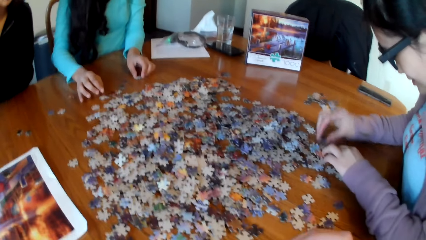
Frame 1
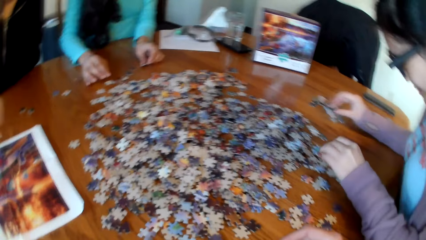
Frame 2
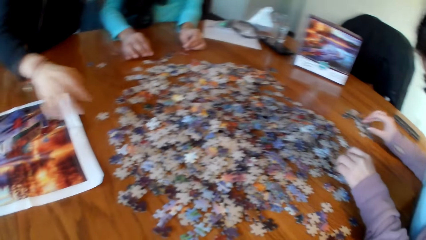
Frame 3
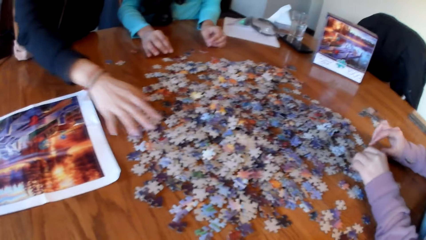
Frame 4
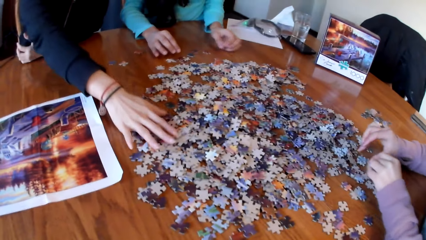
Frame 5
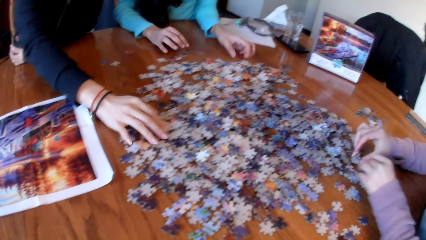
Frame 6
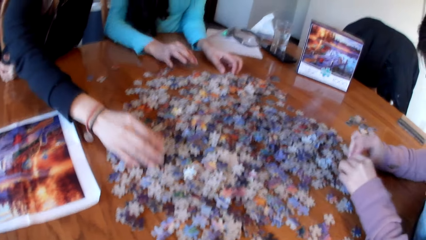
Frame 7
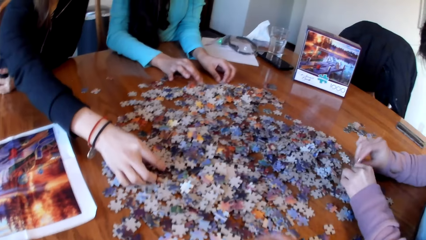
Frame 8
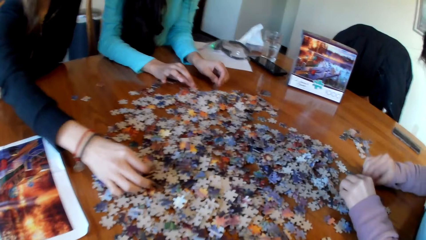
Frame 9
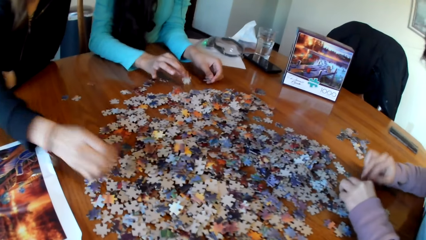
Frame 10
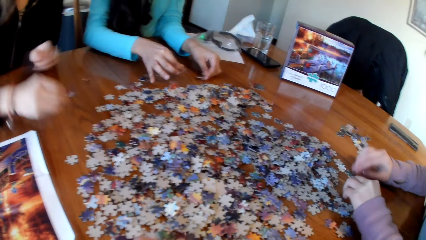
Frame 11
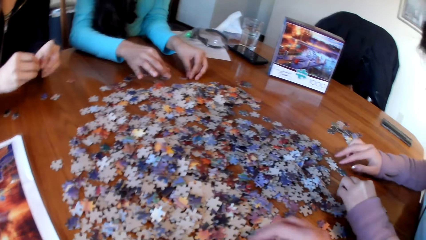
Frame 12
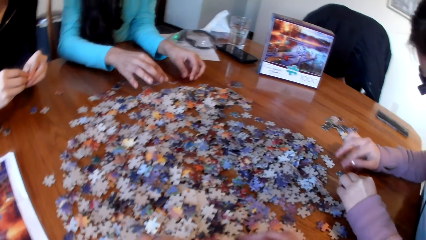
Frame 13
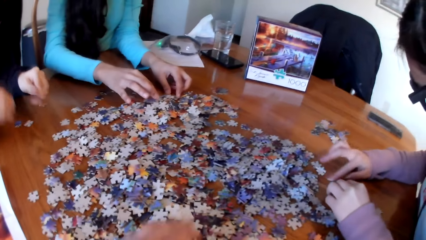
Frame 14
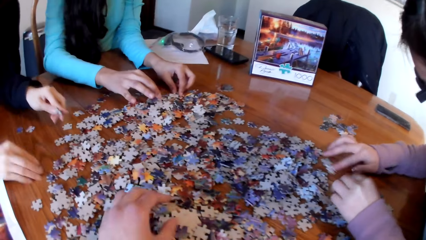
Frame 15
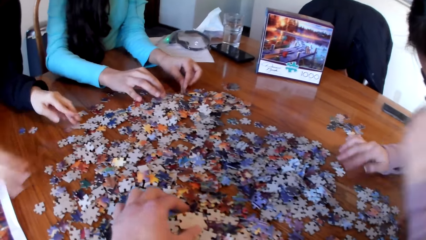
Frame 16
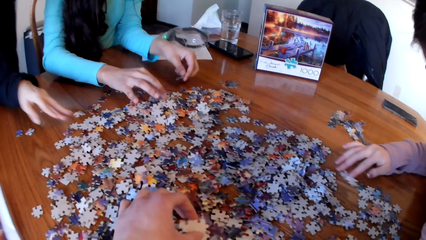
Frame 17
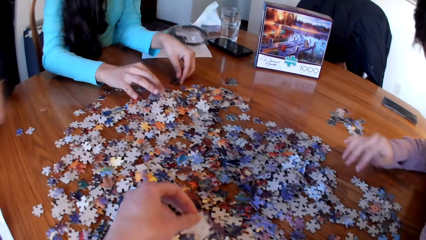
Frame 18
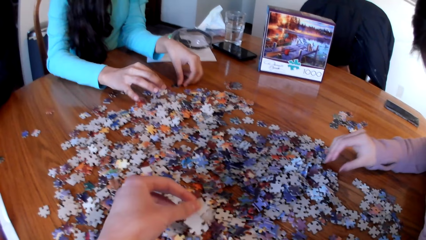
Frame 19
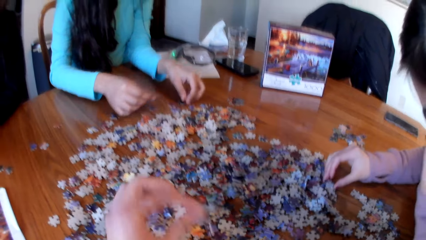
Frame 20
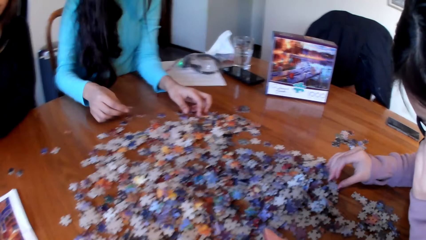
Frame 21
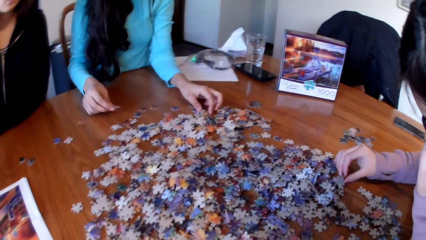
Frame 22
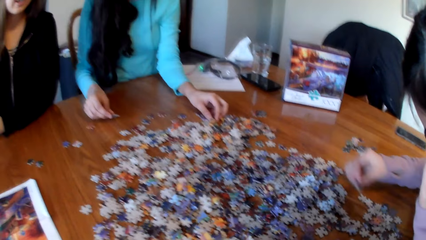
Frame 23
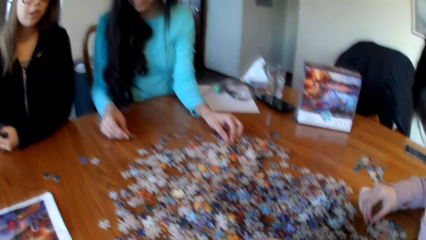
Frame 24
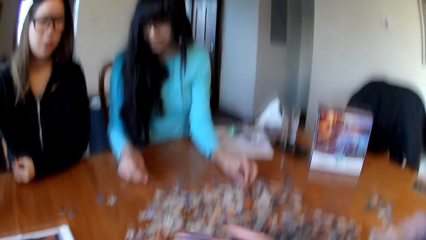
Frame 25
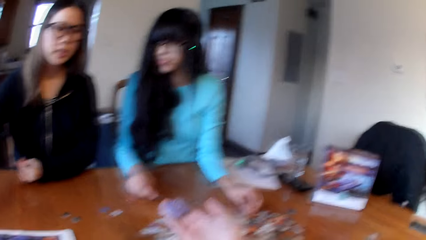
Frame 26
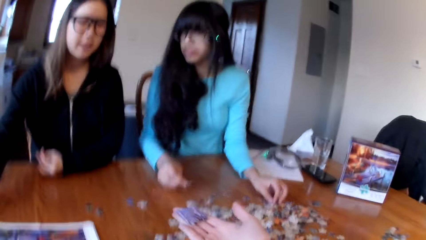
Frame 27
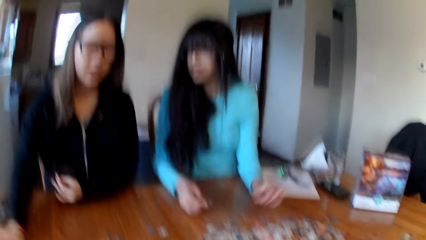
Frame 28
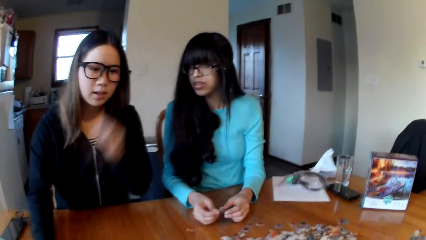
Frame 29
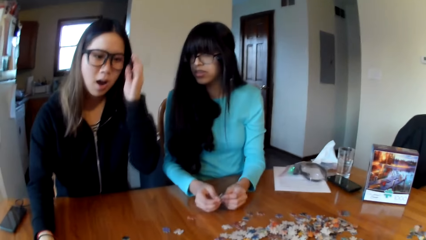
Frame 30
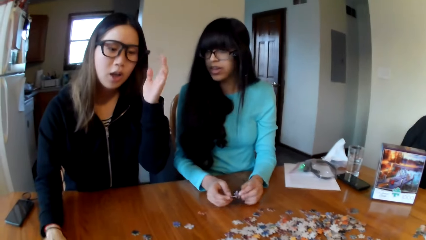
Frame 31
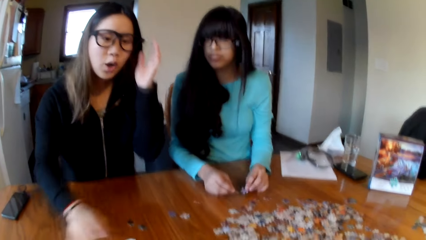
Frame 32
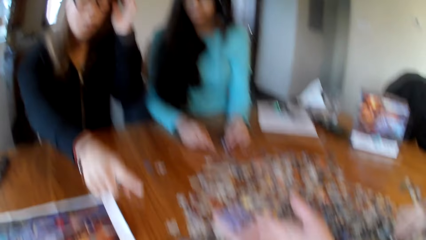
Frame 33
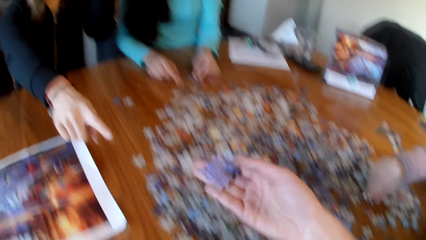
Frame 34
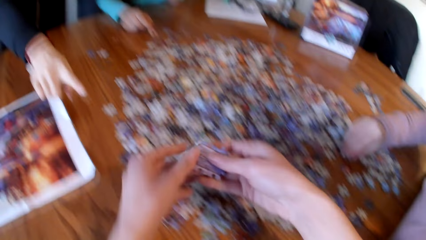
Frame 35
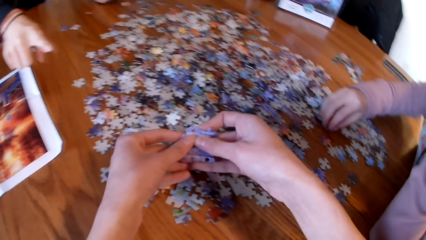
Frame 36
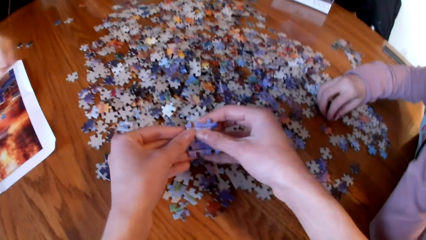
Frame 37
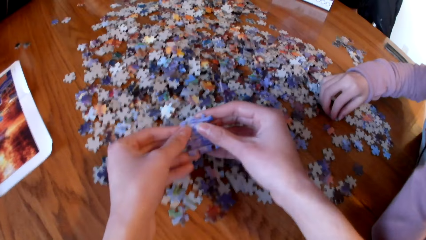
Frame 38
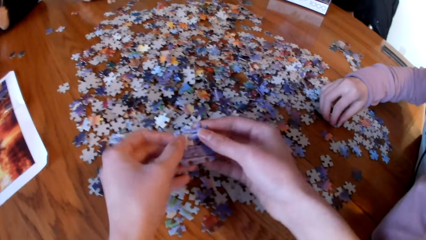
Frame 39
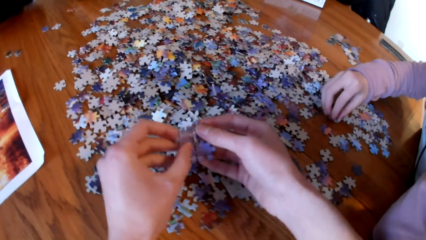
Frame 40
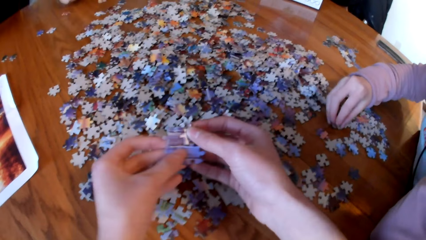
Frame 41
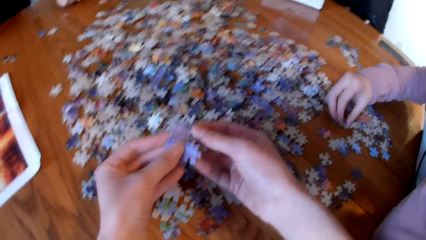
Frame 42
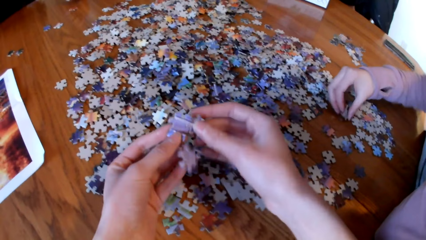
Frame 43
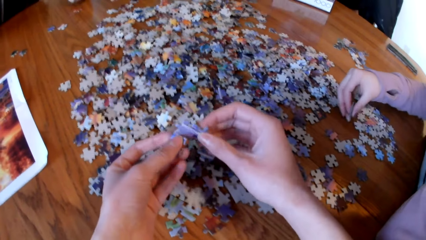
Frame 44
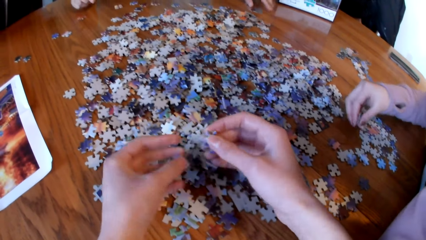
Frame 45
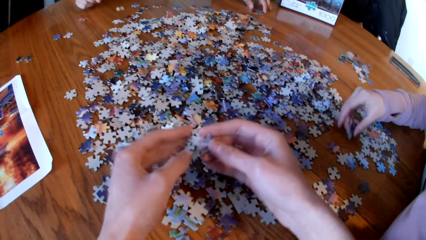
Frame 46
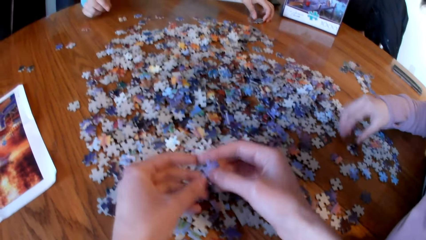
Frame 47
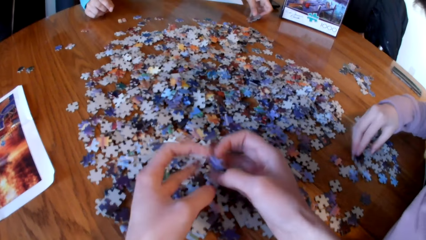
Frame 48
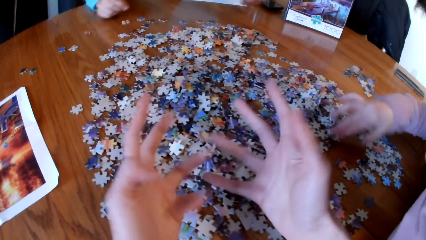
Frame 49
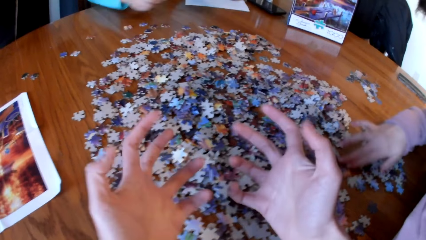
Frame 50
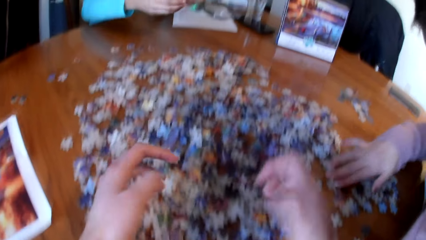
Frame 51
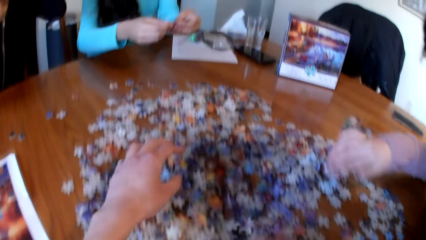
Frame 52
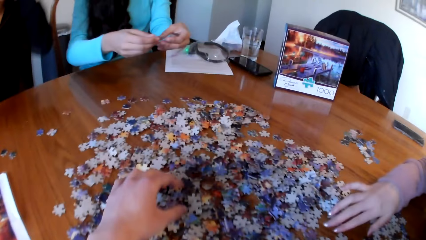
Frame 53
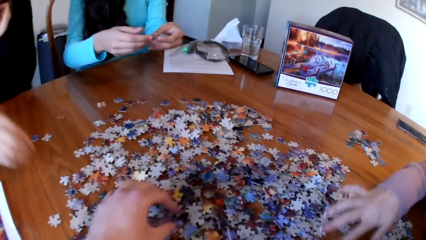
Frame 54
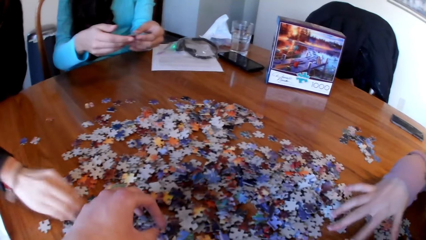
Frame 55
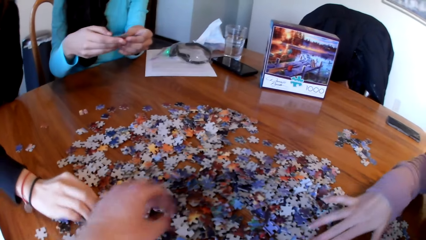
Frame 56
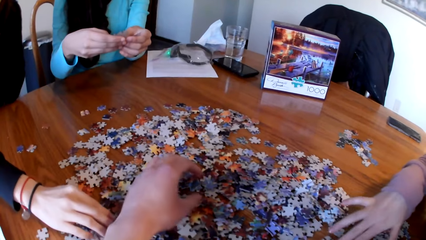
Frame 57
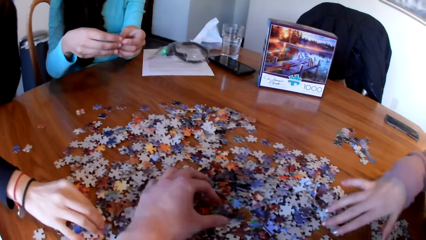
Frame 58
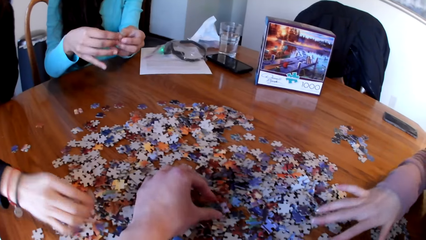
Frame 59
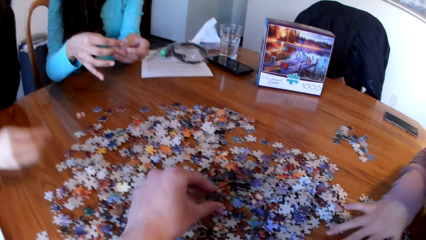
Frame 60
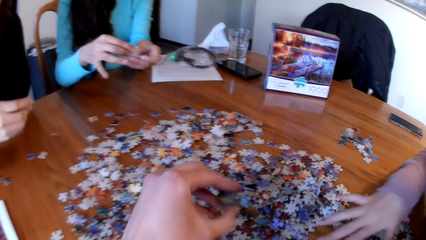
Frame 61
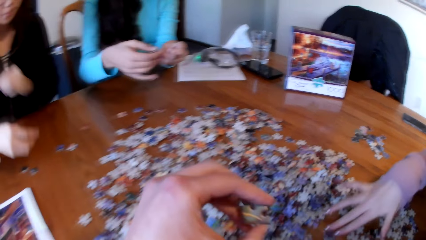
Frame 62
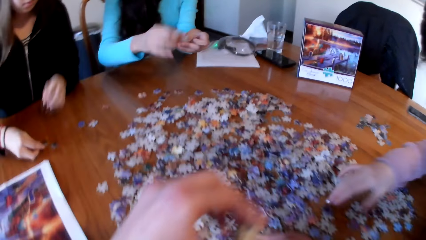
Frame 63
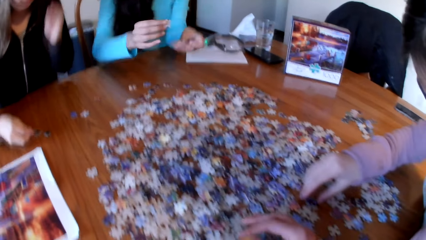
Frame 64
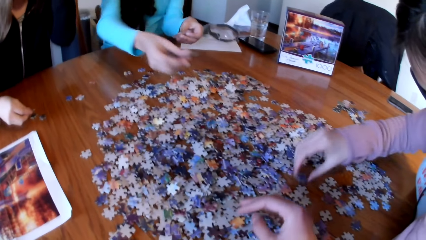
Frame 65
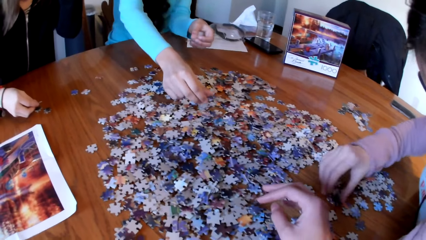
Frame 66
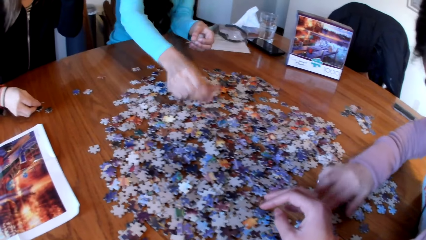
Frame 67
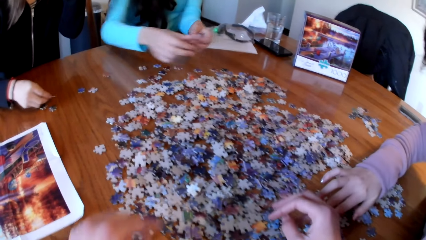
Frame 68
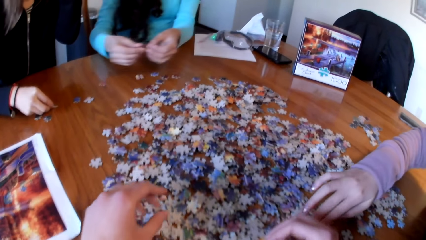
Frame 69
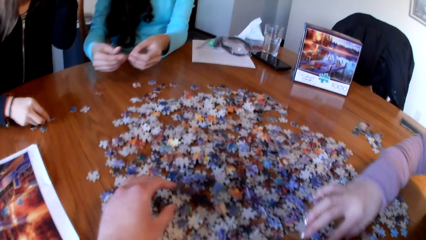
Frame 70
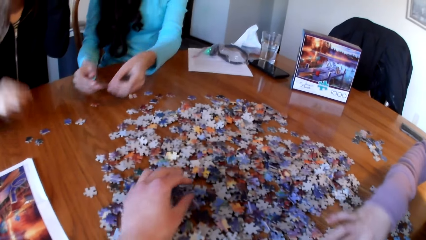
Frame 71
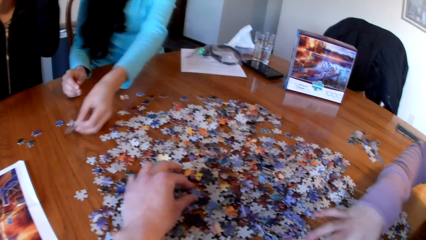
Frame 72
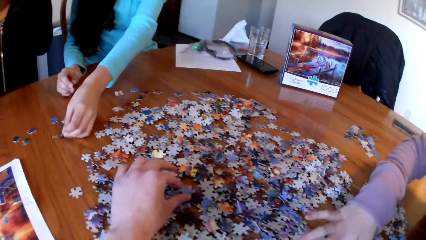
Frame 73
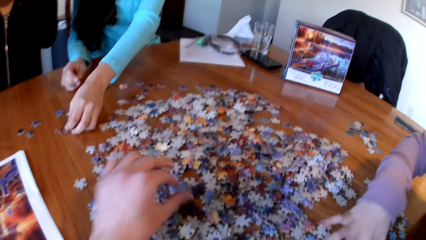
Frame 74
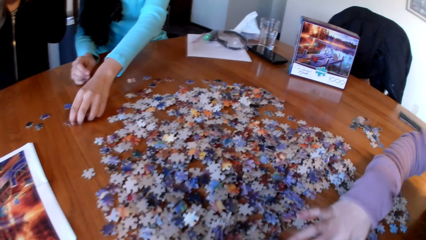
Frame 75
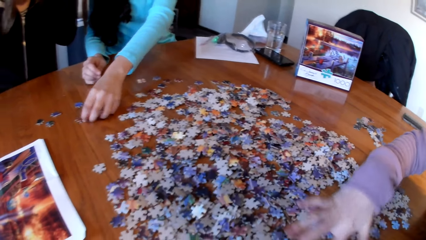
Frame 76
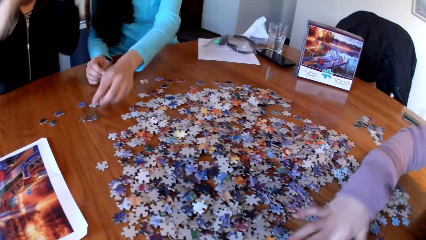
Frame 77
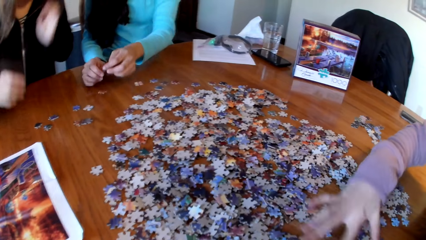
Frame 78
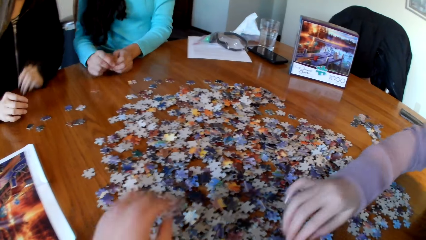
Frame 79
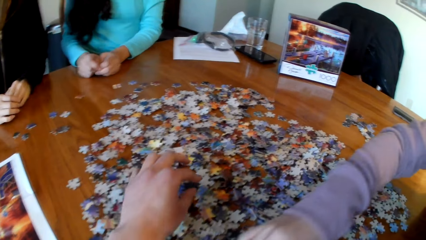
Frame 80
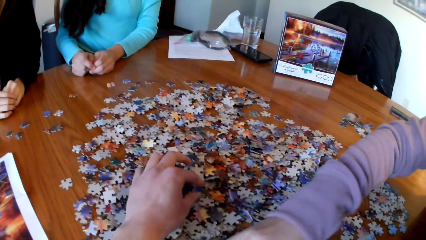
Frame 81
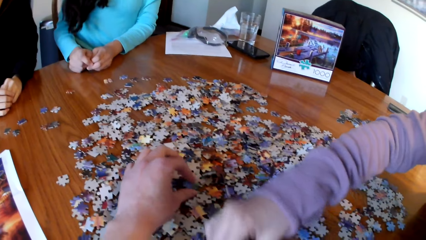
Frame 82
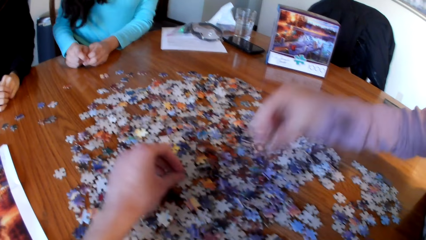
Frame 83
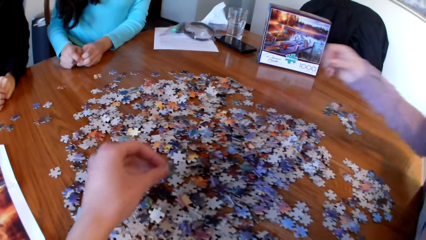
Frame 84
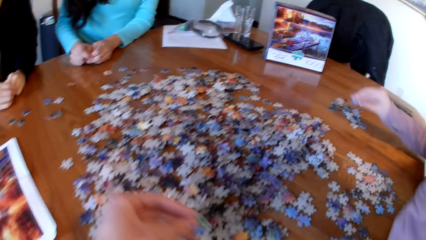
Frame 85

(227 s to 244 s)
A lady picks the piece of puzzle. Another lady picks the piece of puzzle. The other lady picks the pieces of puzzle. The camera wearer holds the pieces of puzzle from the table. The first lady picks the piece of puzzle. A third lady picks the pieces of puzzle.
